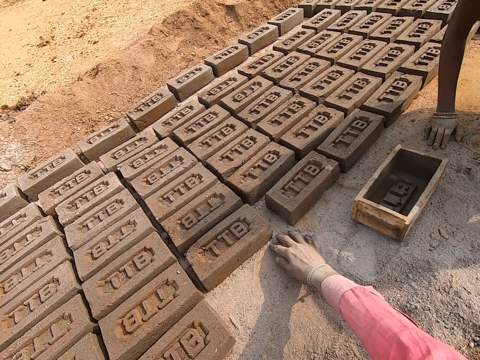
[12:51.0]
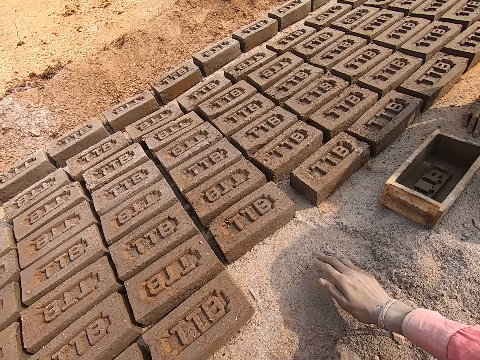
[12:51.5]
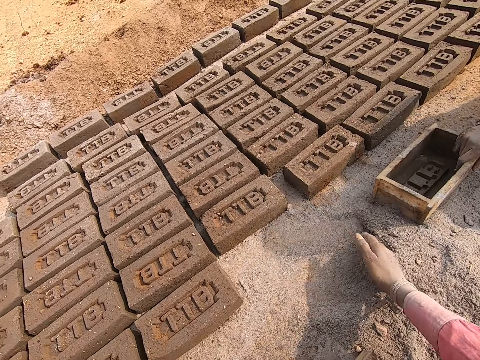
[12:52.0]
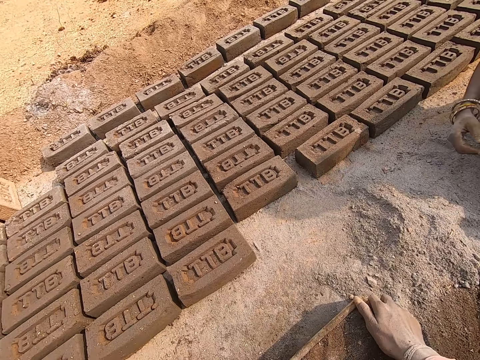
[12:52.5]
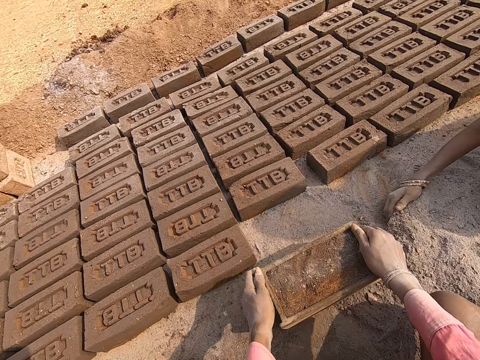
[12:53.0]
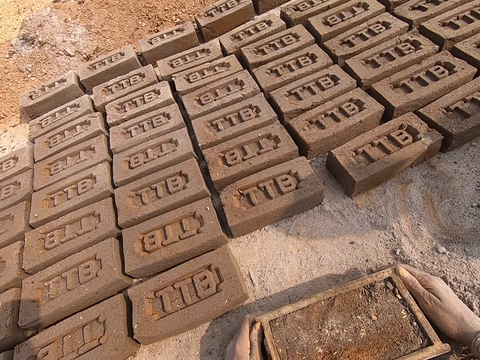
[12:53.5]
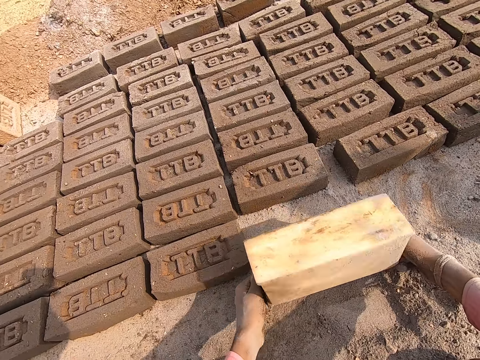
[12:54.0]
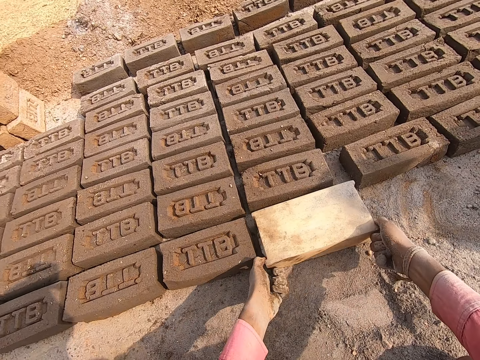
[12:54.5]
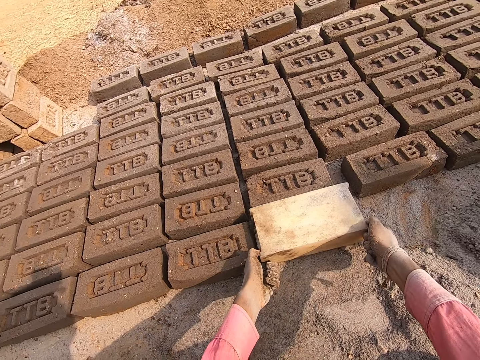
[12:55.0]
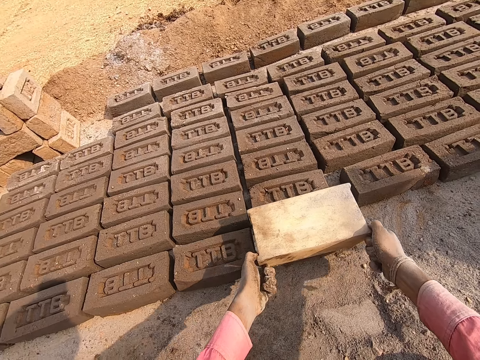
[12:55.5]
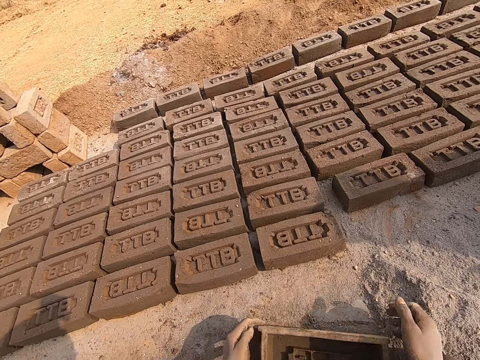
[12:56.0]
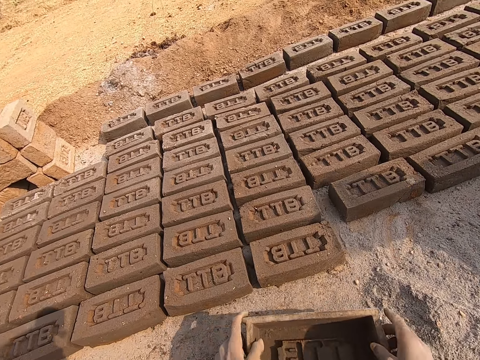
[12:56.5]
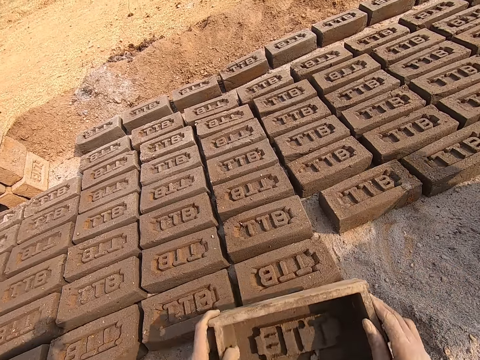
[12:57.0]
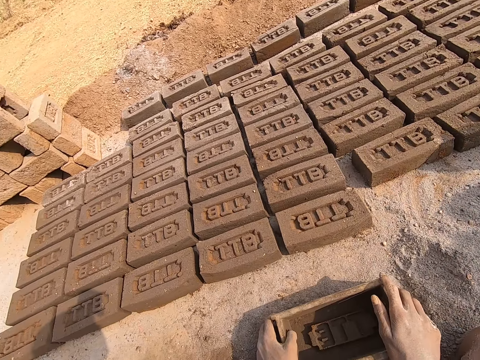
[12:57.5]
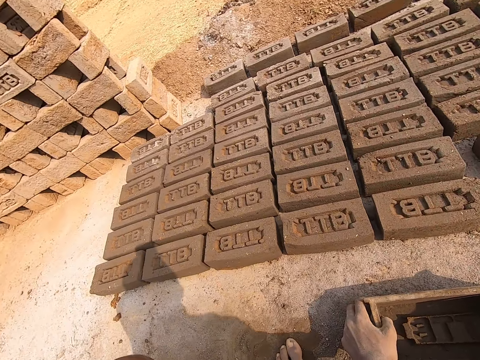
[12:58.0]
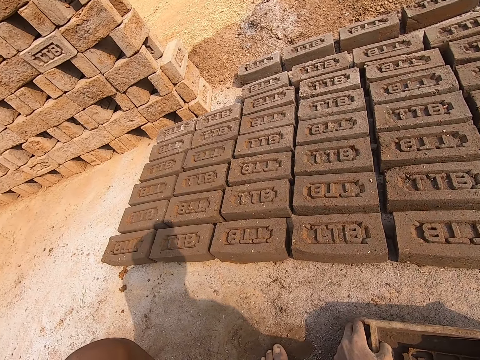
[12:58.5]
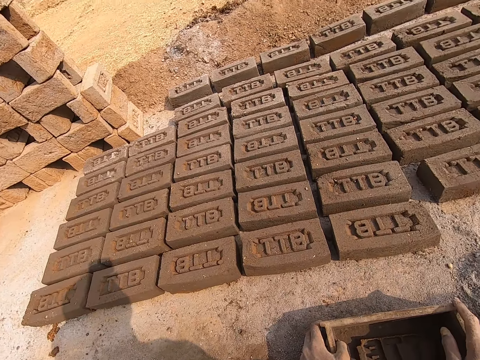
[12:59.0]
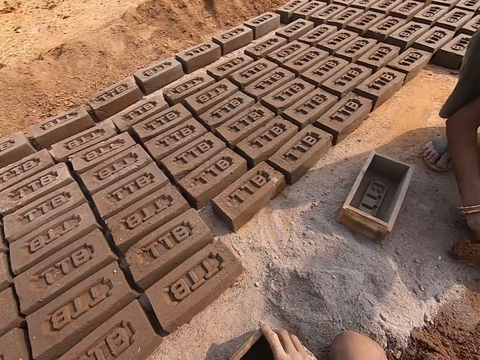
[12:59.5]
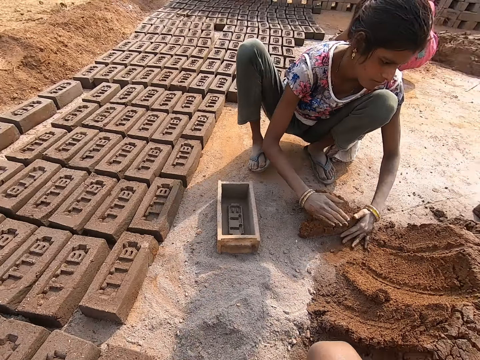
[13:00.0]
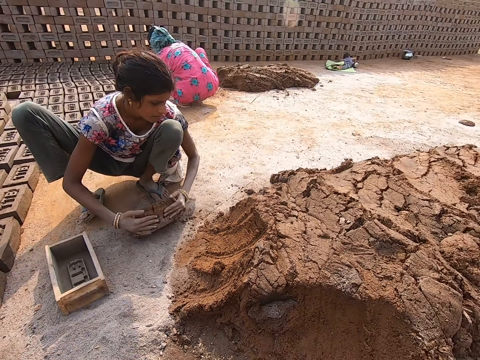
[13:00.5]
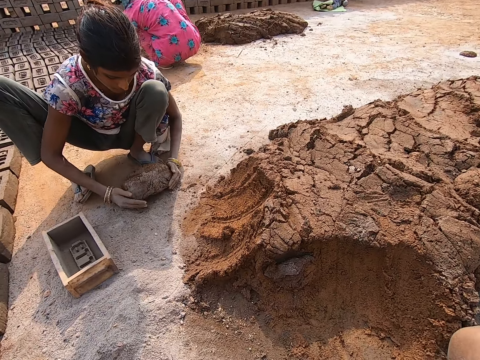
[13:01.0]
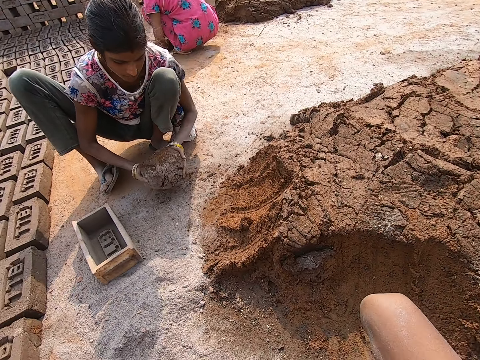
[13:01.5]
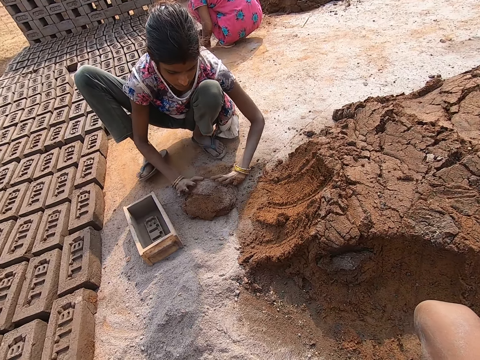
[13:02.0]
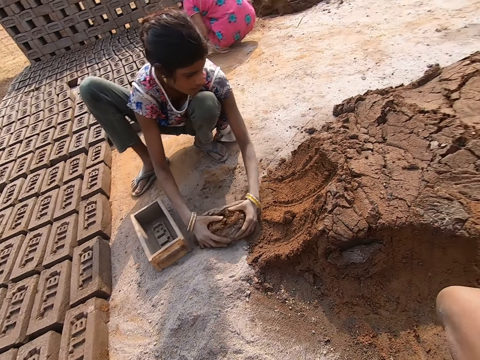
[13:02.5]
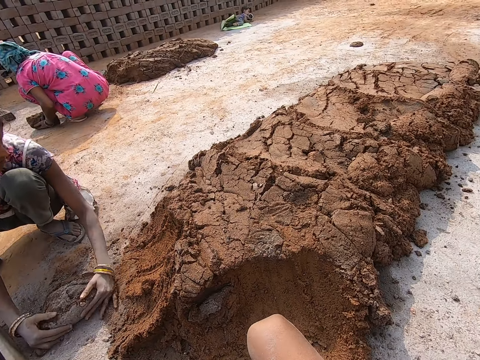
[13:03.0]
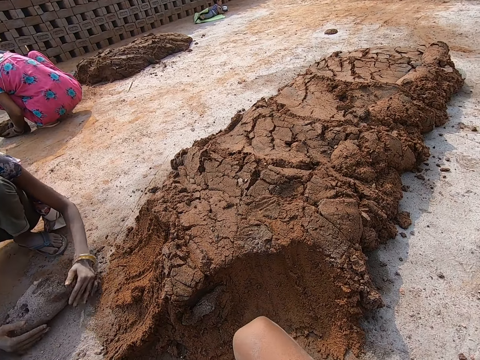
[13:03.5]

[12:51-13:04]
The camera wearer moves sand with the hand. They remove the brick from the molder. They turn the brickmould. They look around. A person kneads the mud.

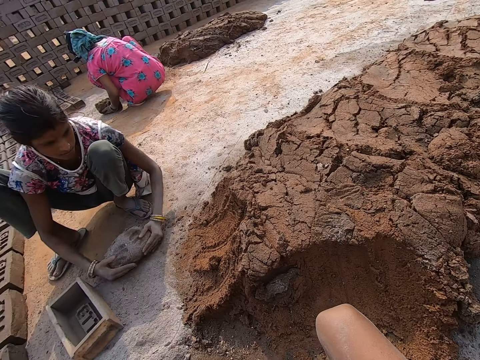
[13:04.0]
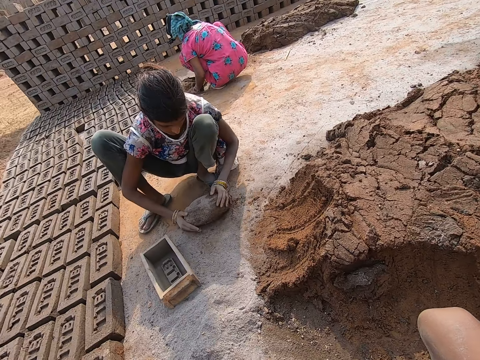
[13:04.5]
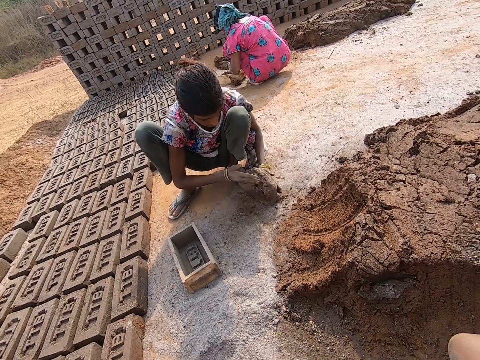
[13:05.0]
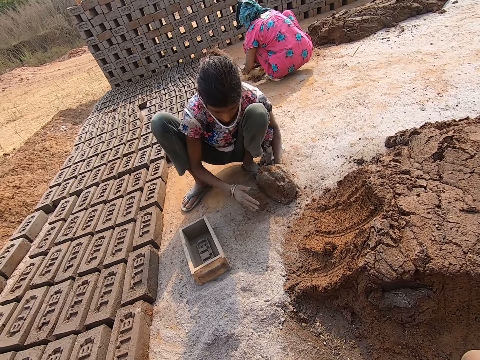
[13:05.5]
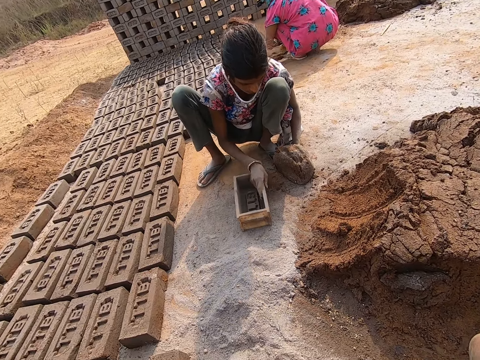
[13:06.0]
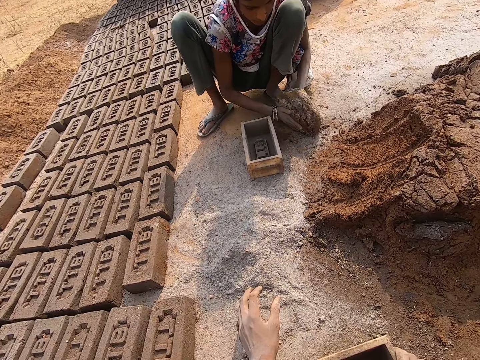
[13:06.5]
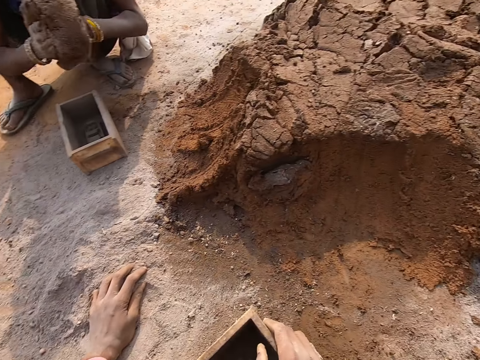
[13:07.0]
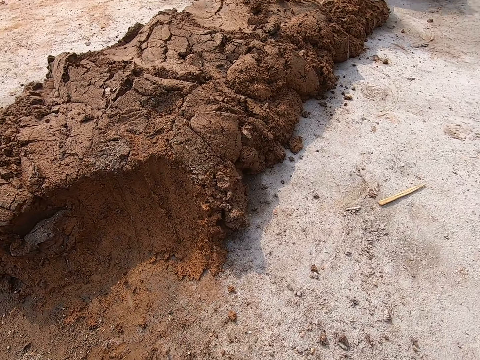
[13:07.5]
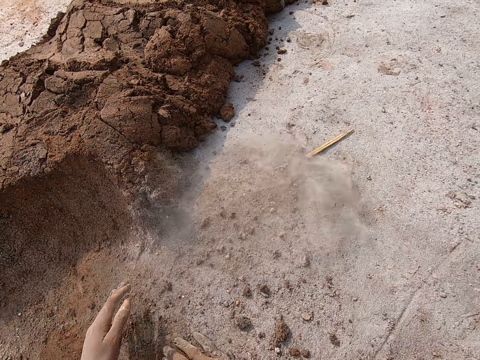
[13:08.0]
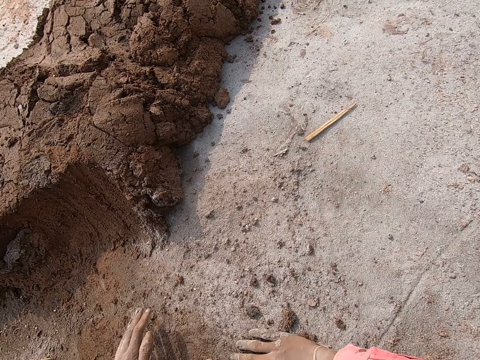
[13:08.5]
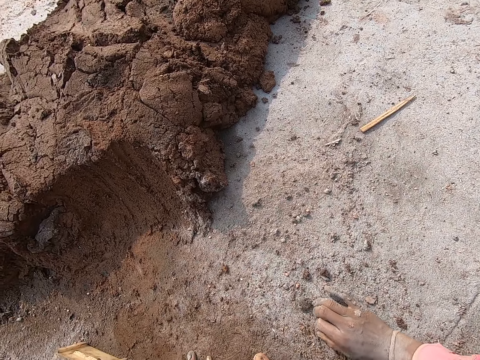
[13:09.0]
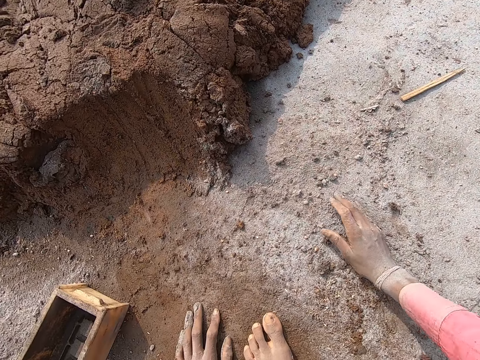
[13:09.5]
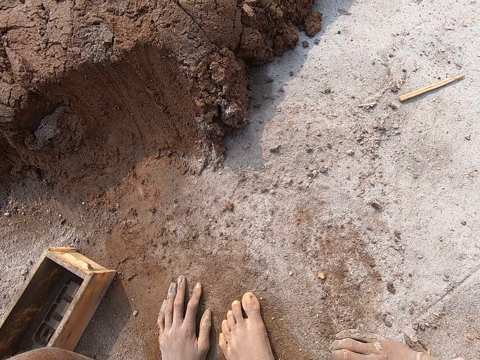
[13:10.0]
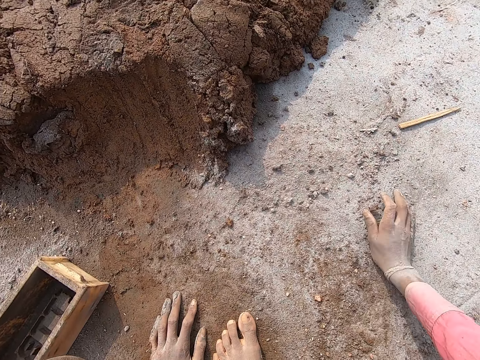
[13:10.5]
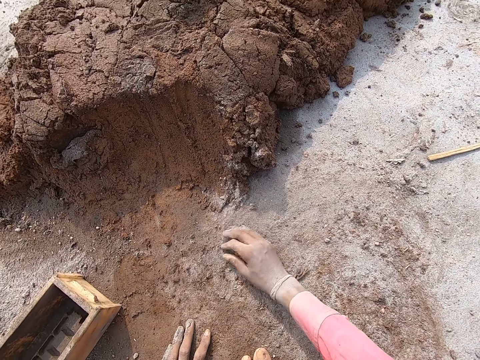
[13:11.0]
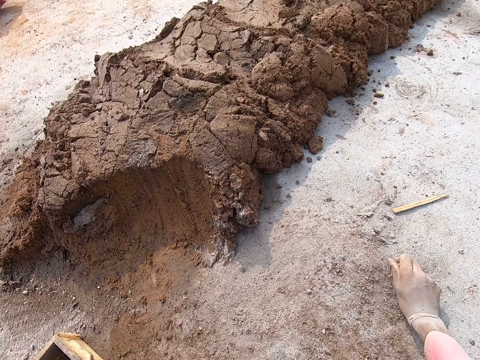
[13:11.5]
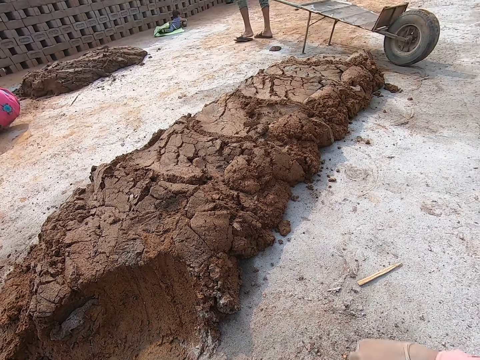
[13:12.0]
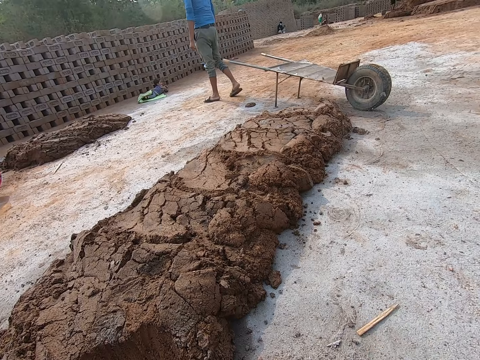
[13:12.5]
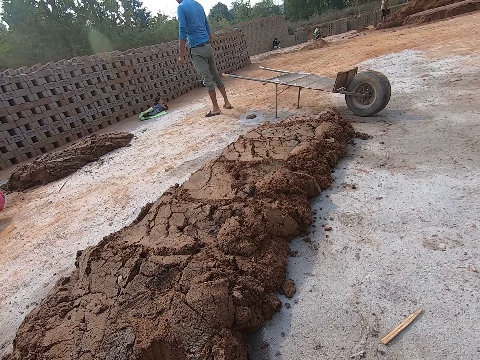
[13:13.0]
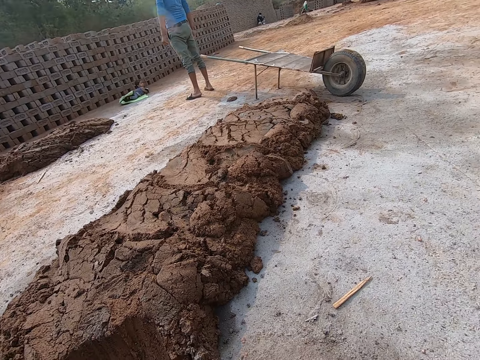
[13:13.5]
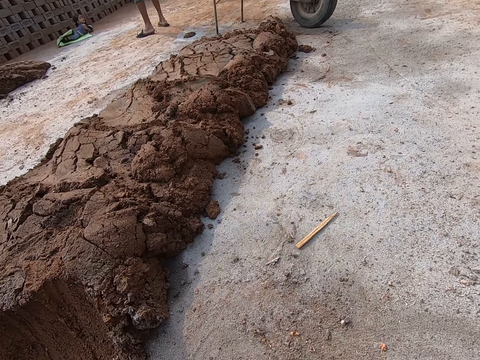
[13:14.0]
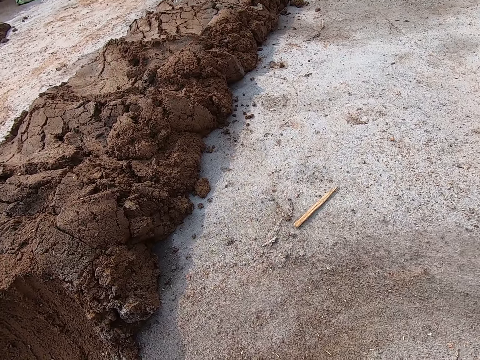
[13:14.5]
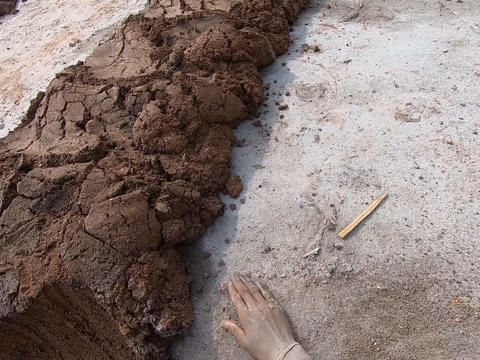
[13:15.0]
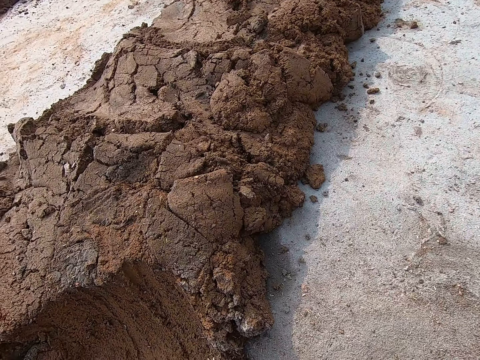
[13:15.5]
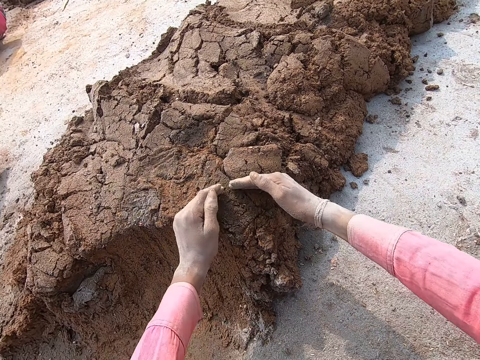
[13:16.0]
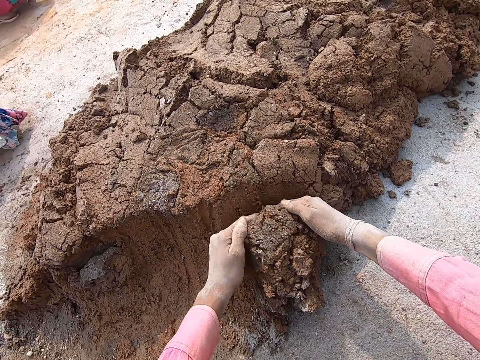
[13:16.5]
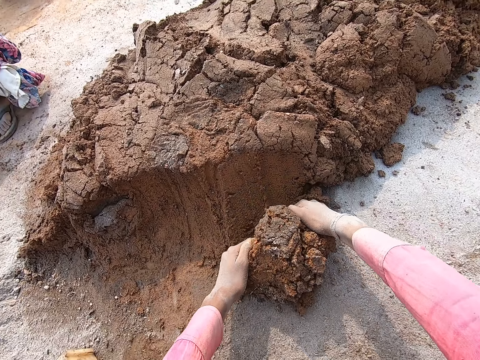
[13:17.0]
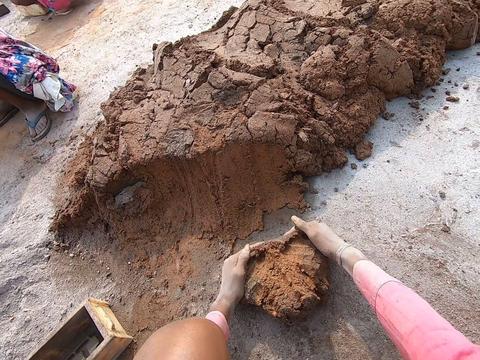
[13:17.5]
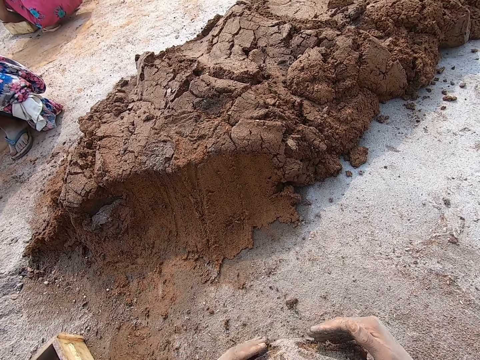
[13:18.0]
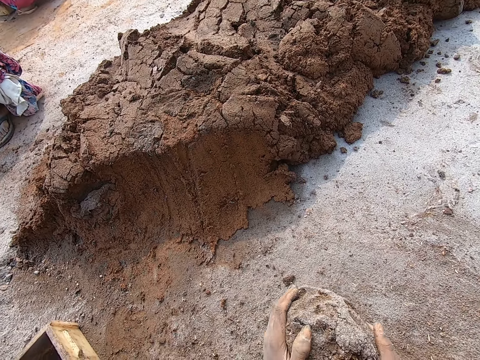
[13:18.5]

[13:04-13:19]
A person moves the brick molder. The camera wearer throws off dust. They collect dust. They throw off dust. They sweep off dust with the hand. They collect mud.
